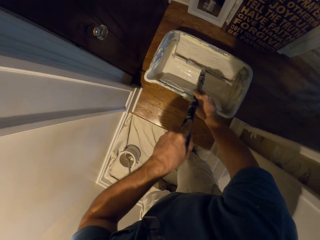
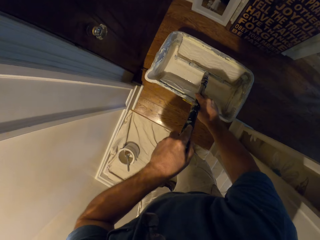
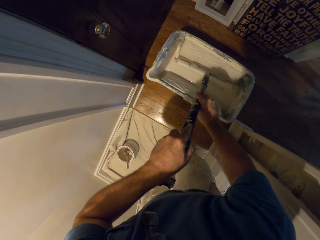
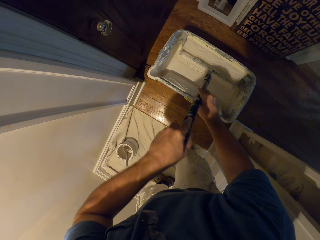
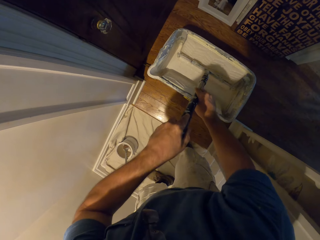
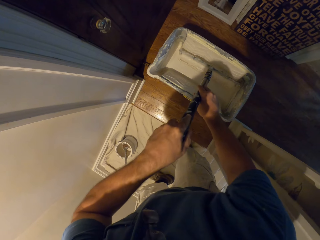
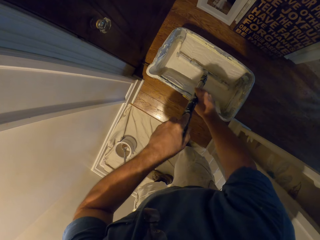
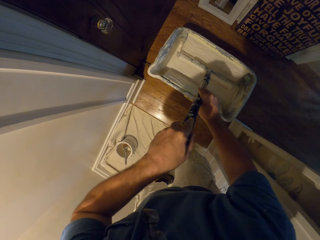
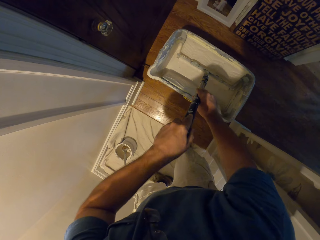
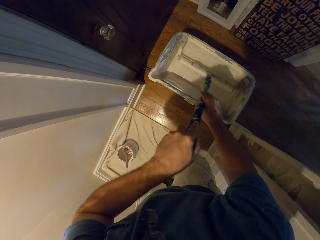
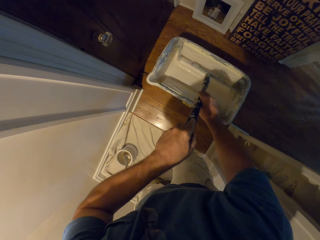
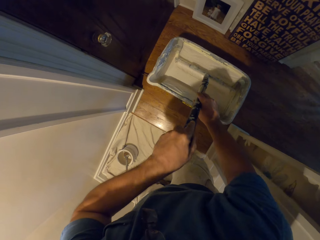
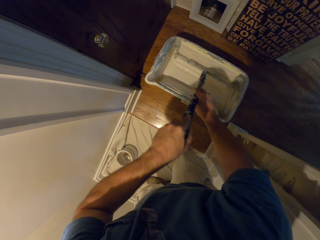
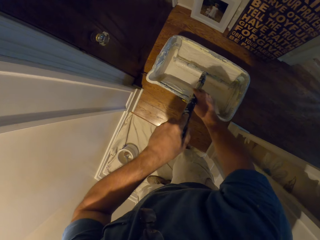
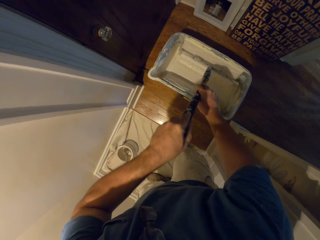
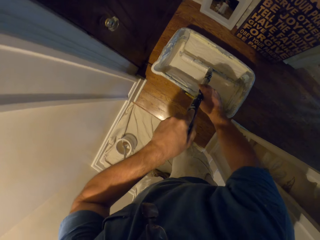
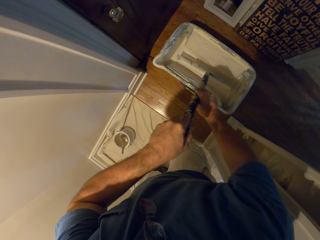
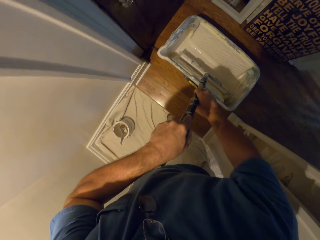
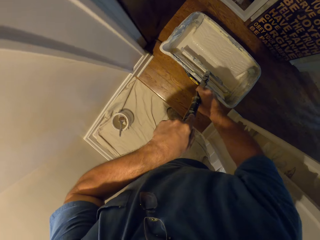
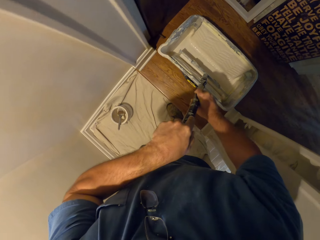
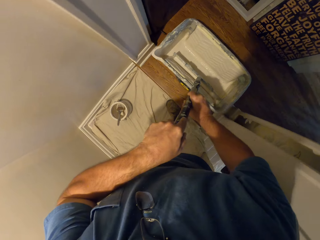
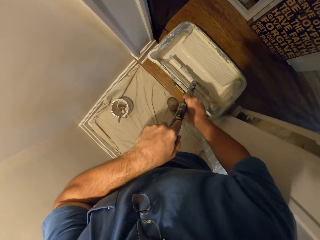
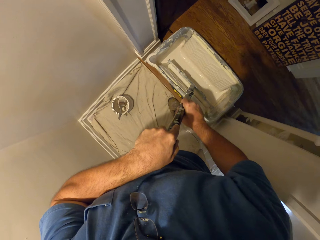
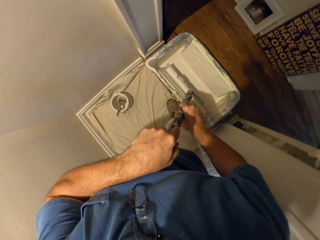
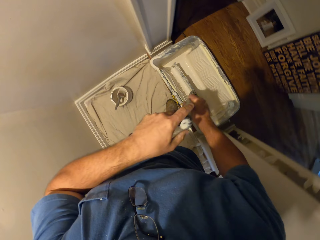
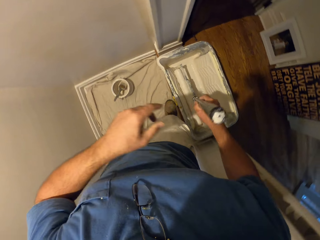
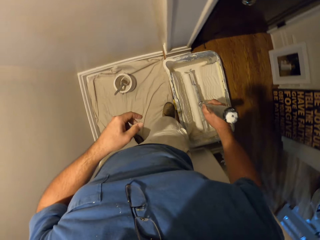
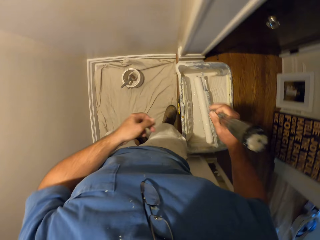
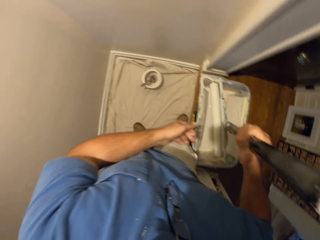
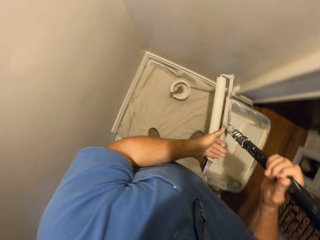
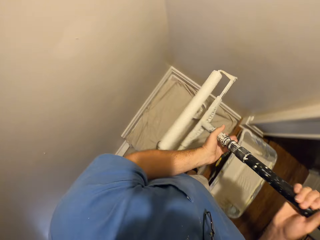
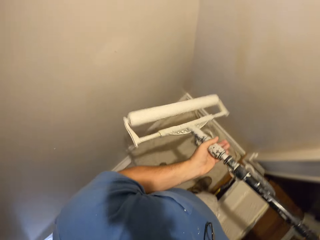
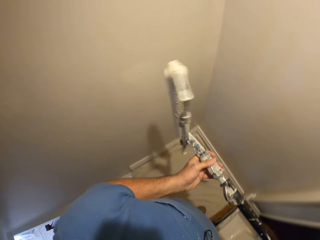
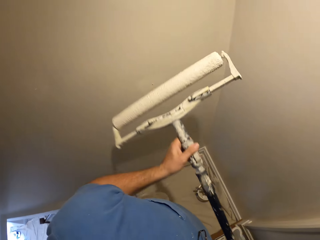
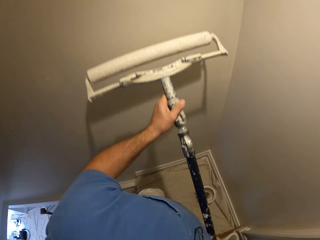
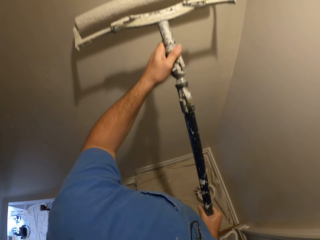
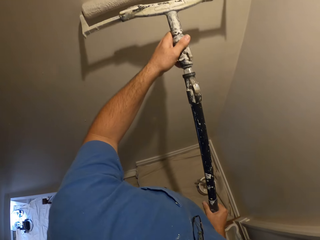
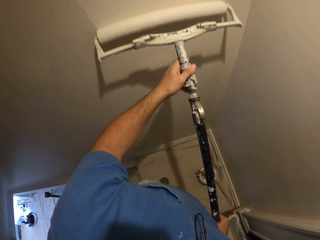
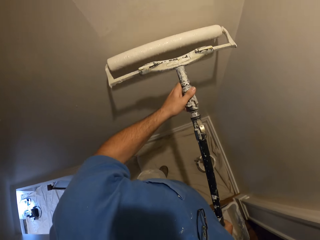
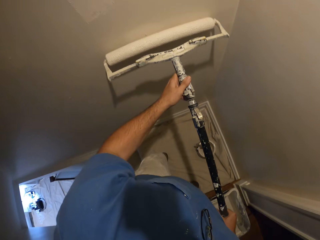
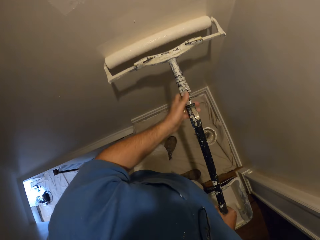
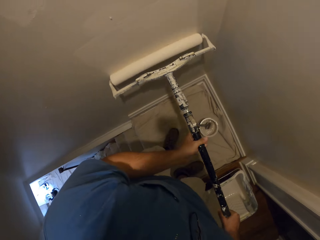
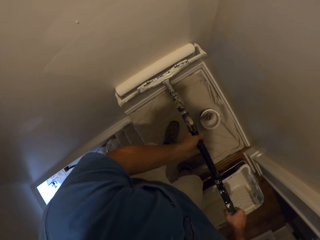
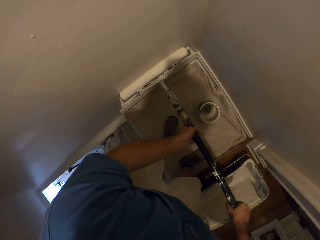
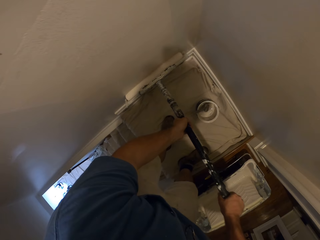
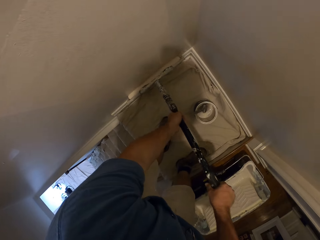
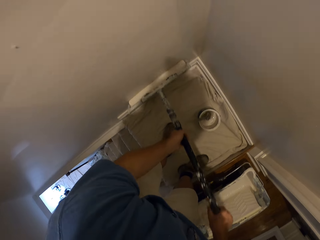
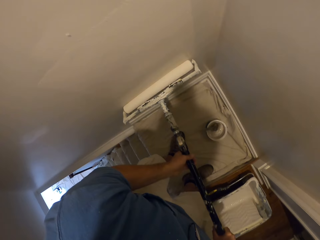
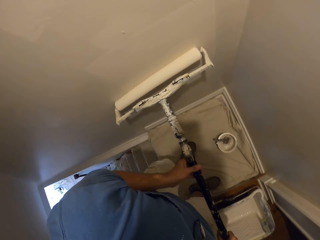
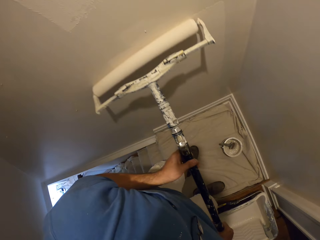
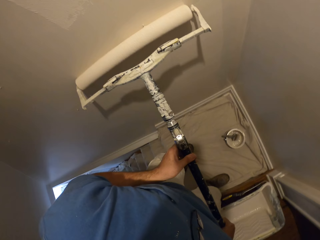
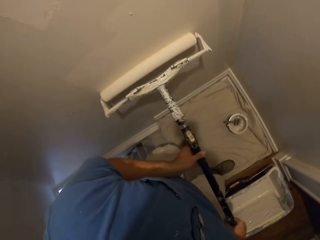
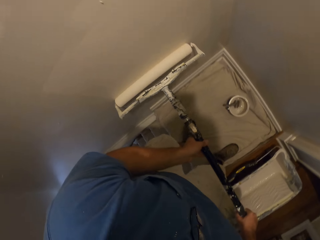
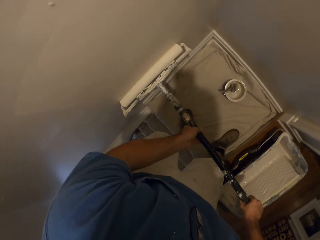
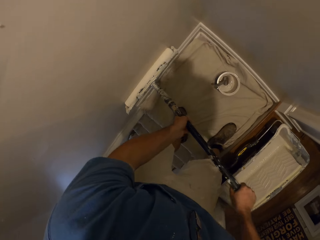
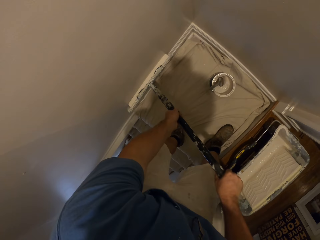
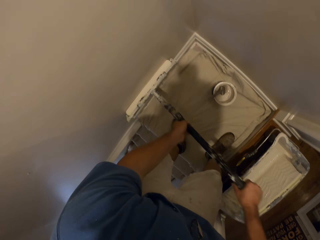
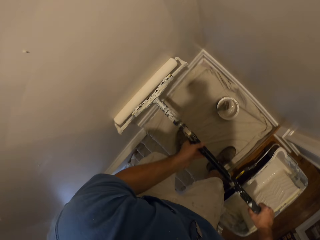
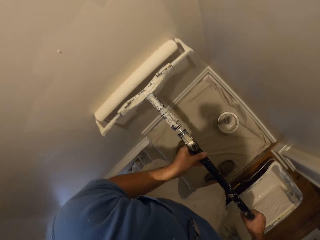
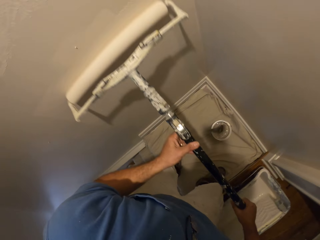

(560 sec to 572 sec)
The camera wearer dabs the roller paint brush in the bucket of paint. They drag the bucket of paint with the roller paint brush to the doorway. They continue to paint the wall with the roller paint brush.

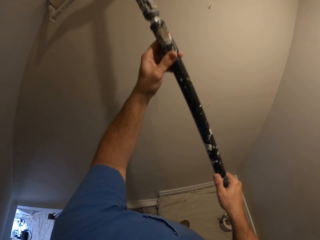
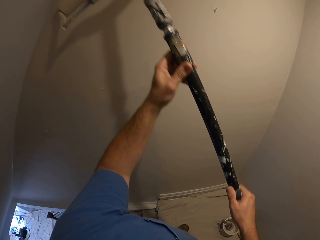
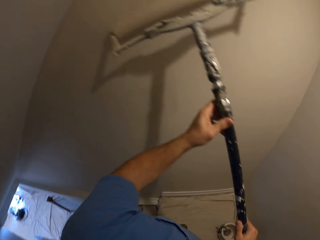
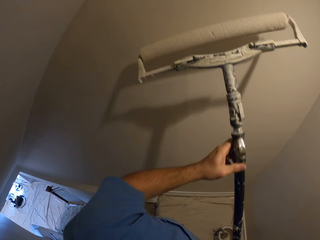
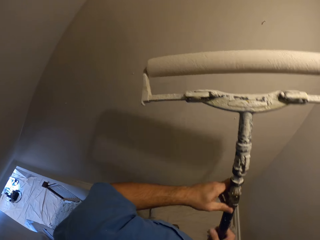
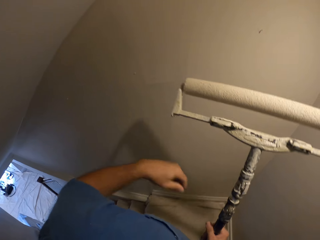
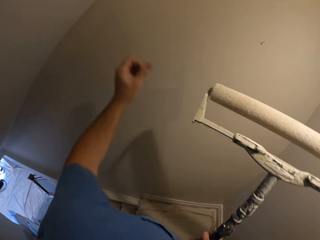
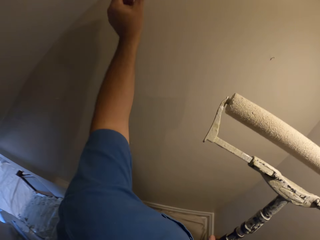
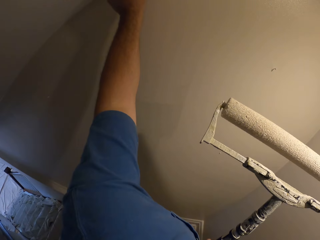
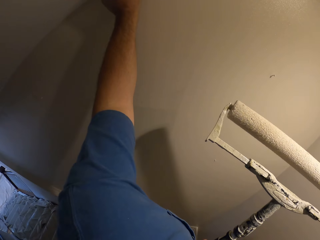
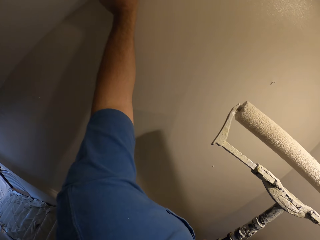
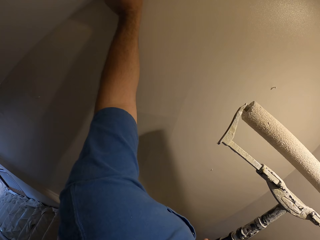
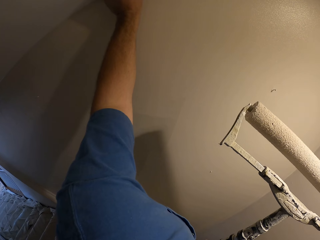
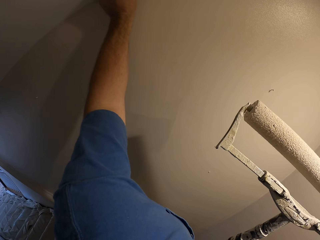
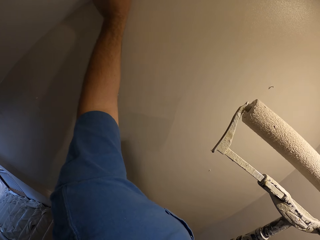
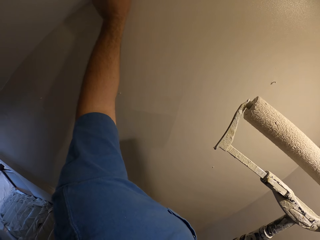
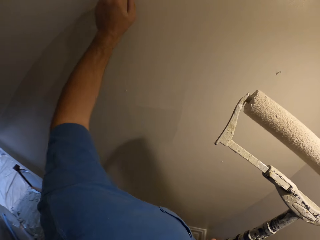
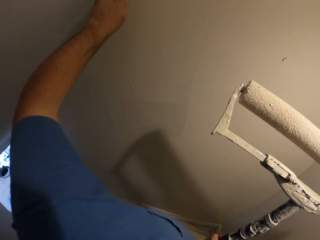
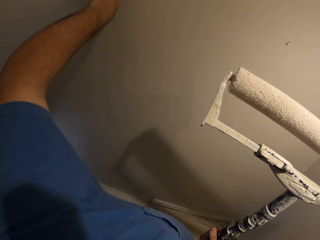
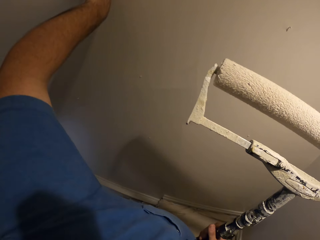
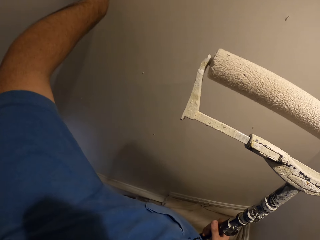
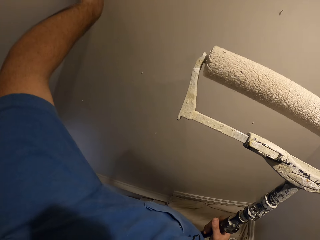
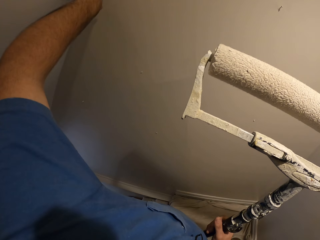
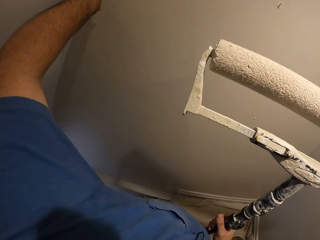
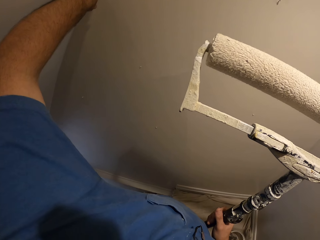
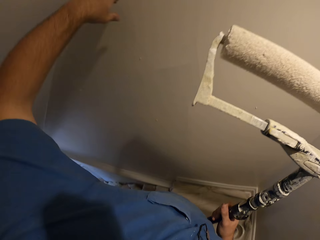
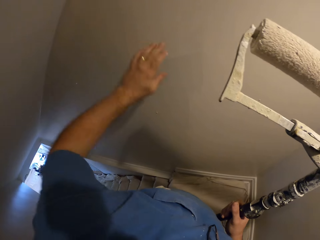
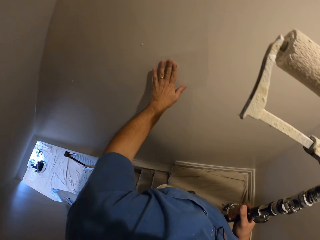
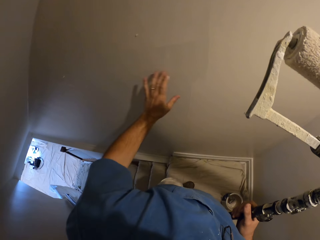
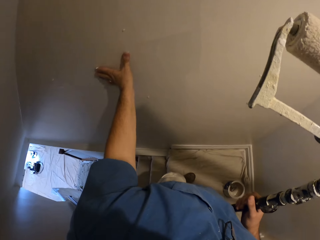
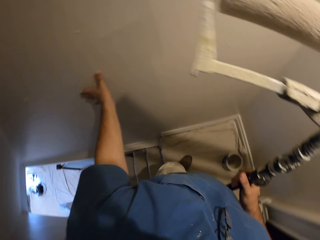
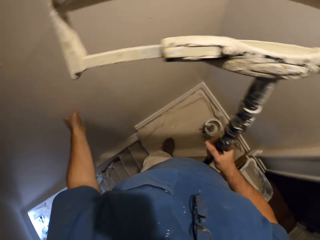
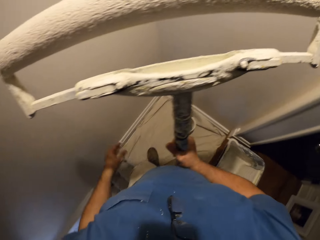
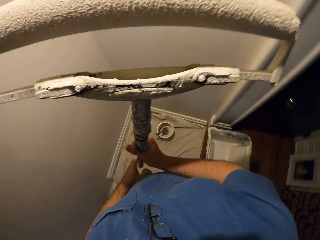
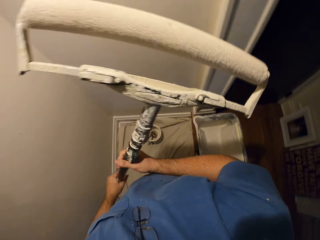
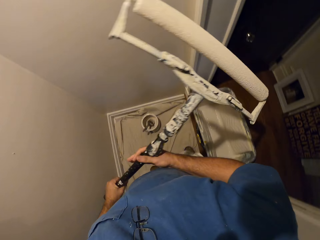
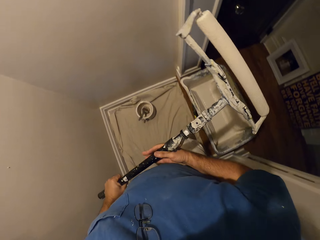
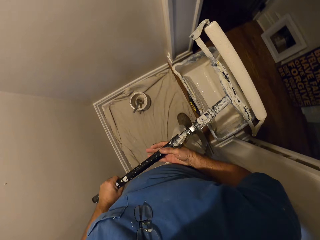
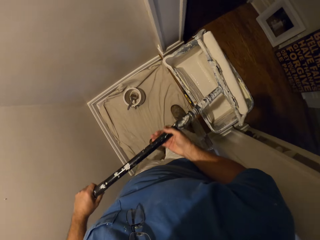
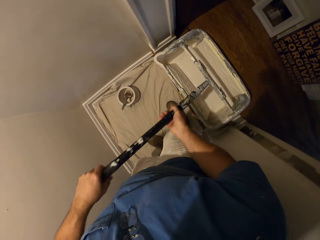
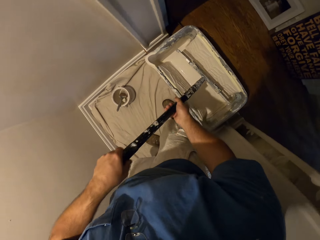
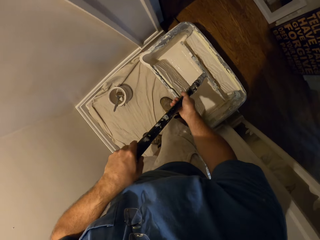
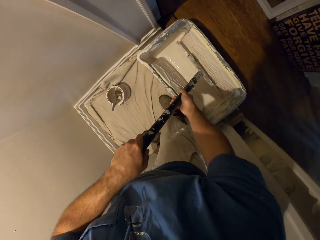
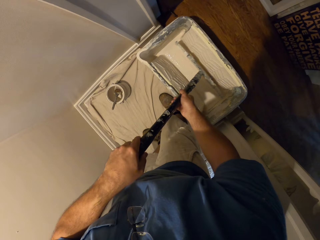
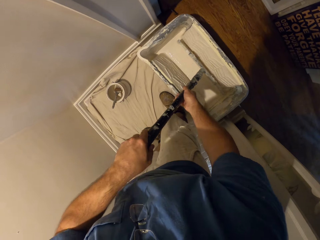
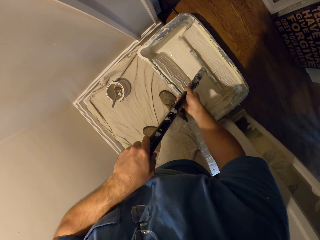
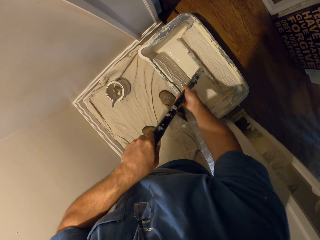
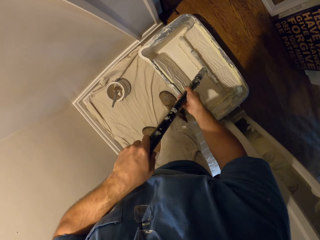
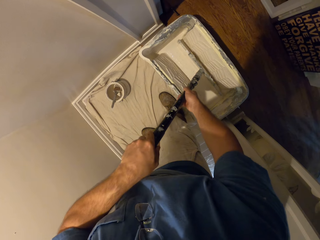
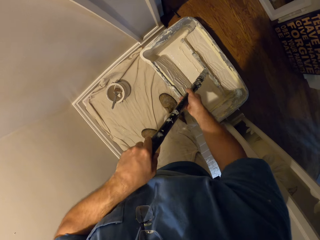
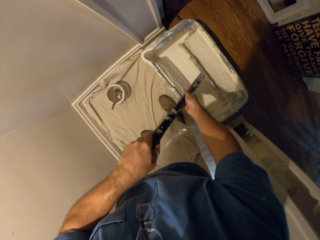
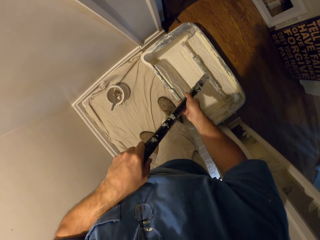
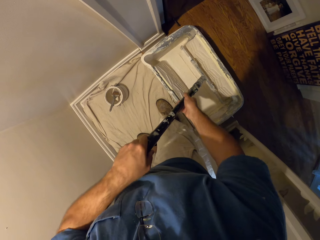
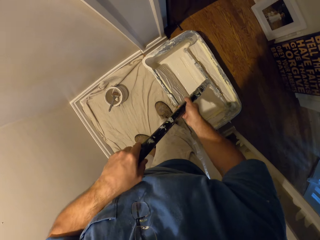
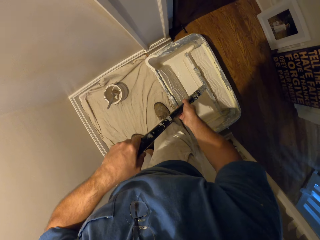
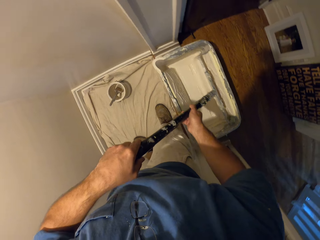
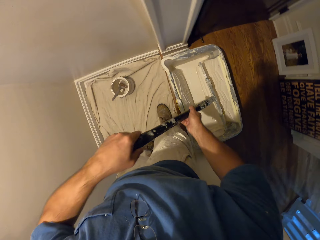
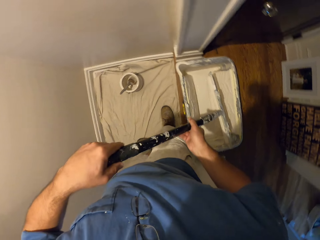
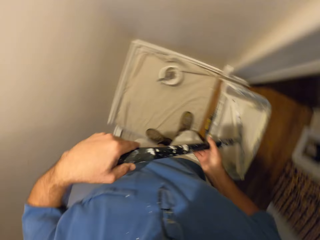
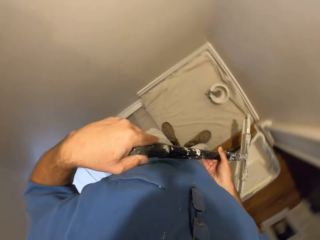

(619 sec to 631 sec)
The camera wearer touches the wall with his thumb. He wipes off his hand on the wall. He touches the wall with his palm. He dabs the roller paint brush in the bucket of paint.
